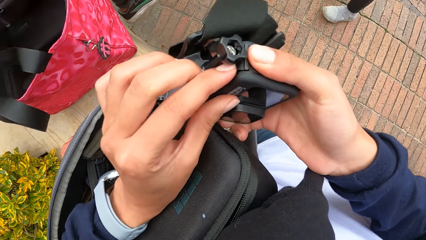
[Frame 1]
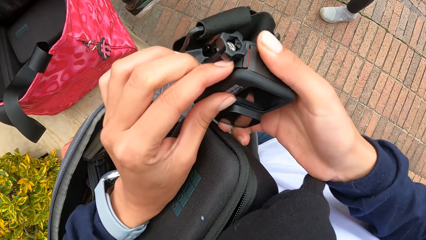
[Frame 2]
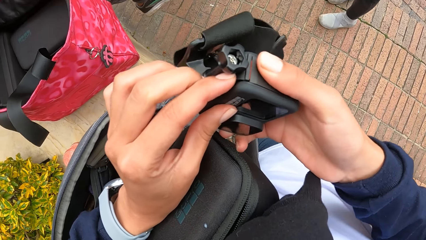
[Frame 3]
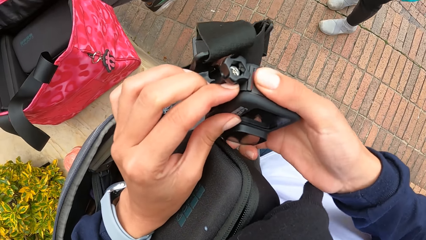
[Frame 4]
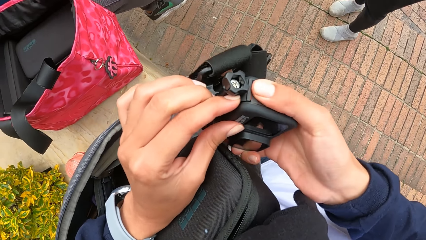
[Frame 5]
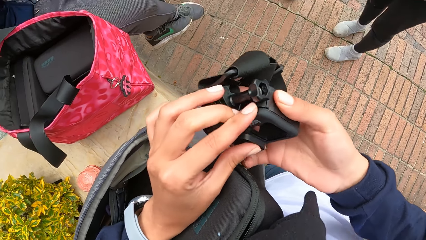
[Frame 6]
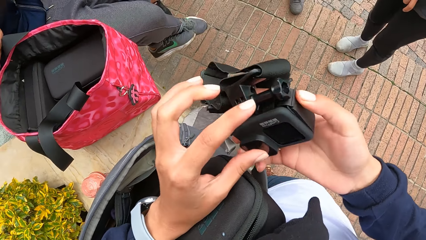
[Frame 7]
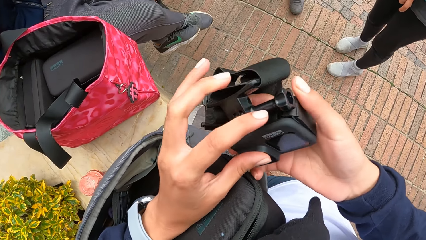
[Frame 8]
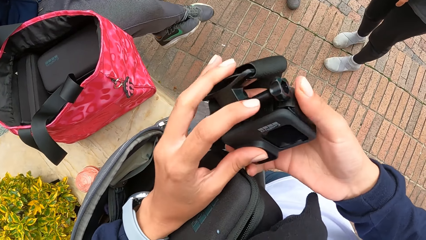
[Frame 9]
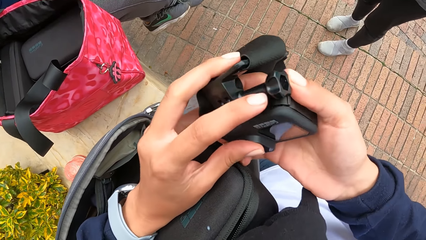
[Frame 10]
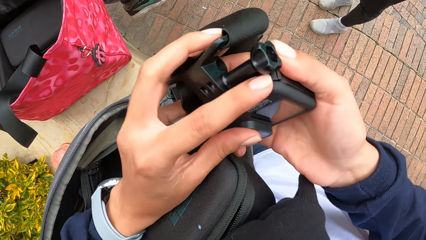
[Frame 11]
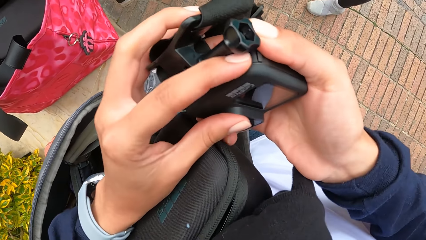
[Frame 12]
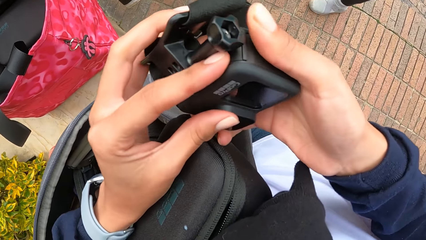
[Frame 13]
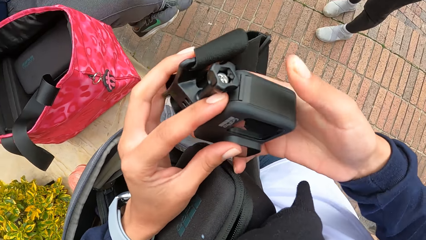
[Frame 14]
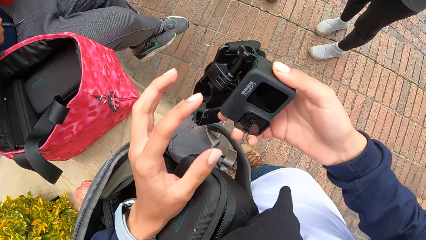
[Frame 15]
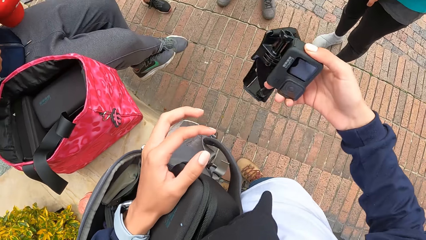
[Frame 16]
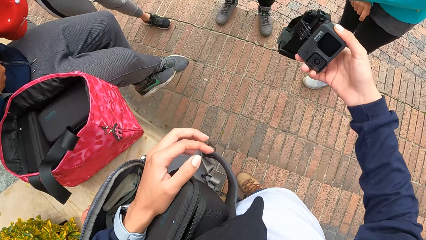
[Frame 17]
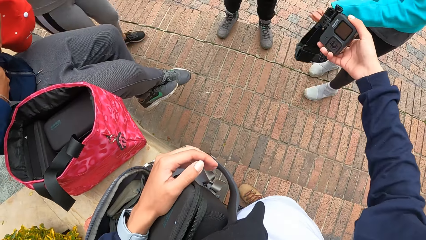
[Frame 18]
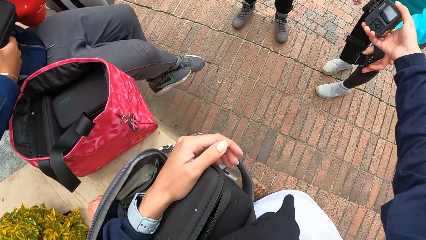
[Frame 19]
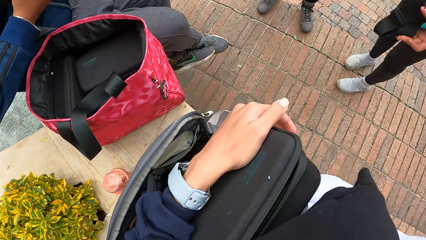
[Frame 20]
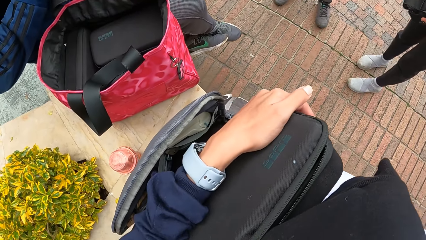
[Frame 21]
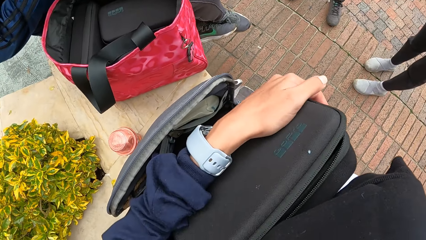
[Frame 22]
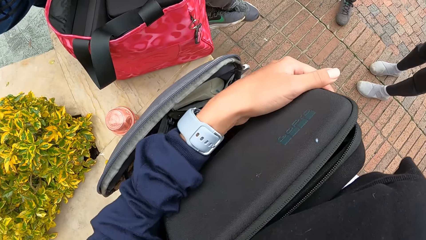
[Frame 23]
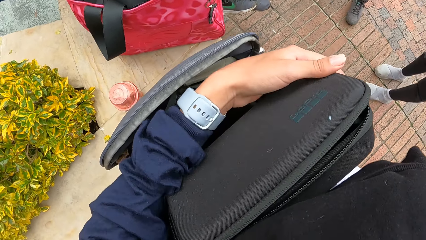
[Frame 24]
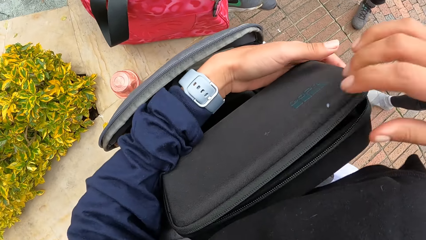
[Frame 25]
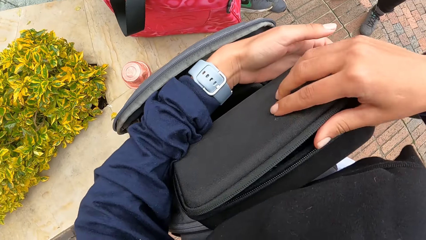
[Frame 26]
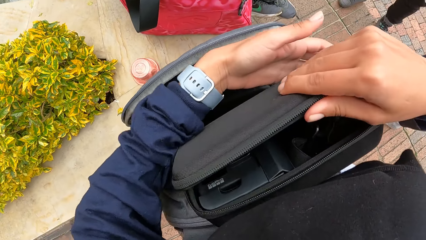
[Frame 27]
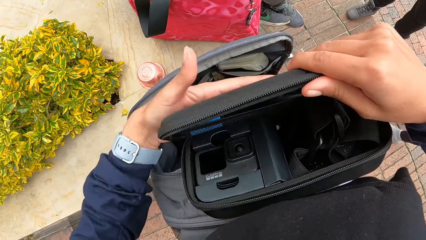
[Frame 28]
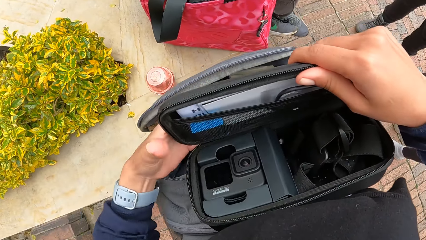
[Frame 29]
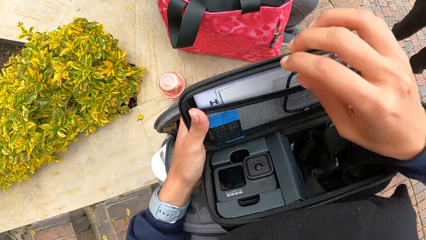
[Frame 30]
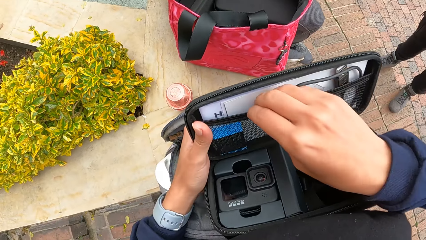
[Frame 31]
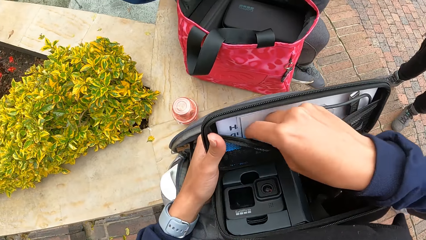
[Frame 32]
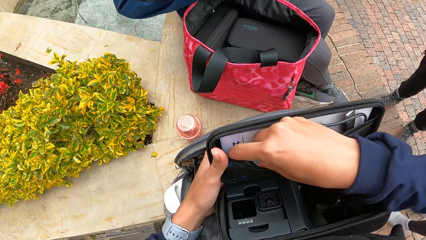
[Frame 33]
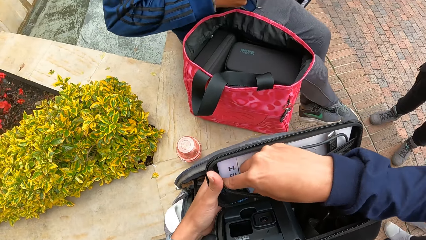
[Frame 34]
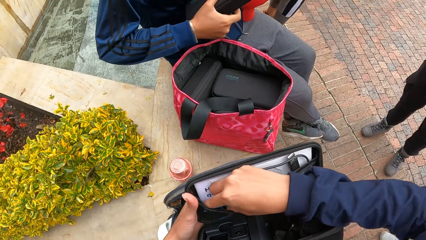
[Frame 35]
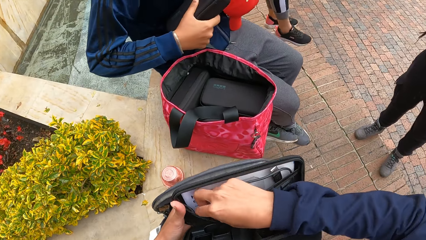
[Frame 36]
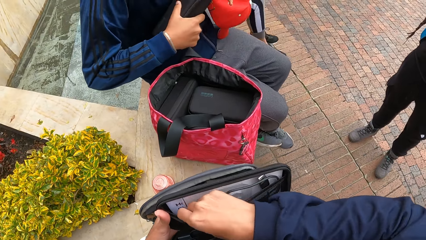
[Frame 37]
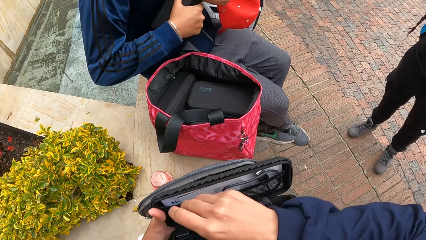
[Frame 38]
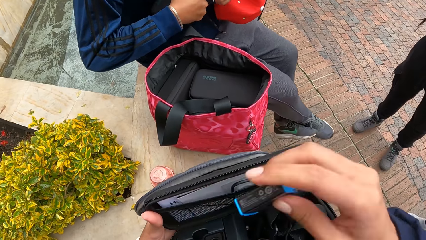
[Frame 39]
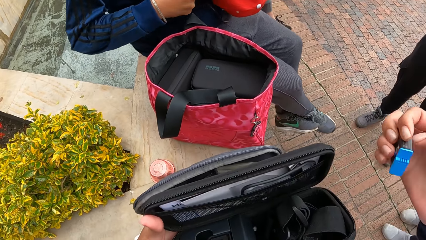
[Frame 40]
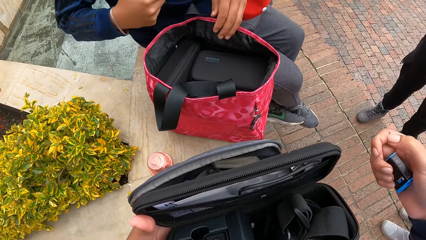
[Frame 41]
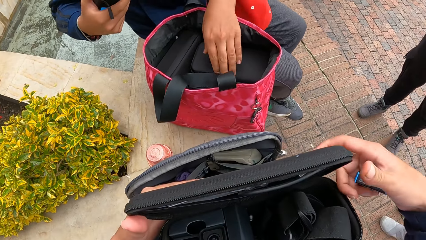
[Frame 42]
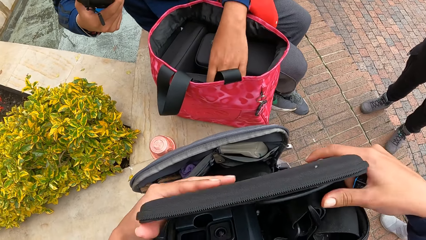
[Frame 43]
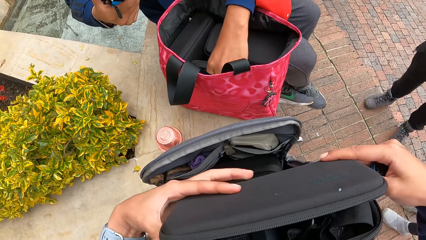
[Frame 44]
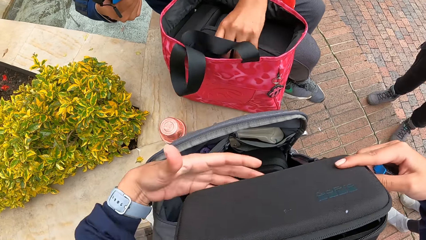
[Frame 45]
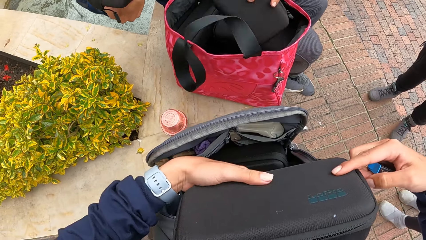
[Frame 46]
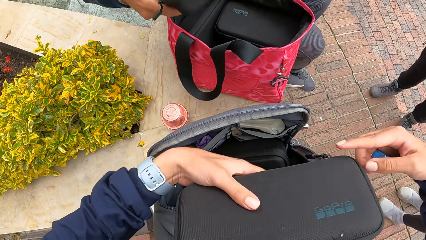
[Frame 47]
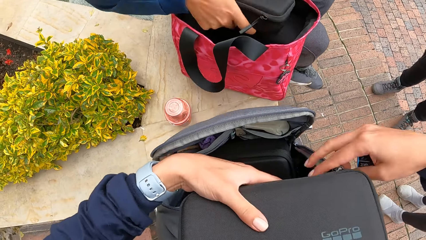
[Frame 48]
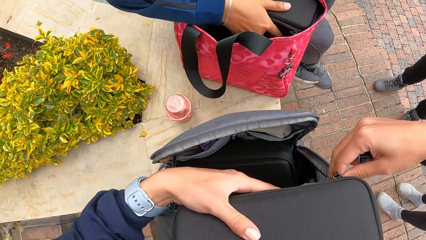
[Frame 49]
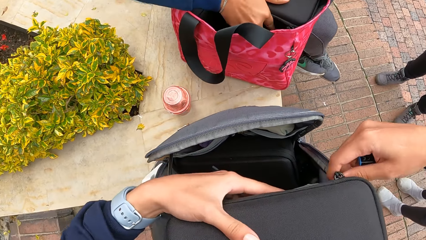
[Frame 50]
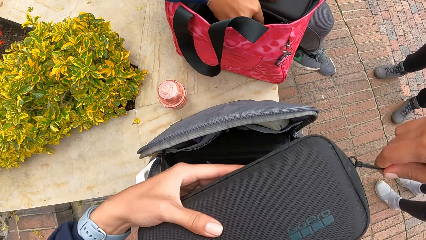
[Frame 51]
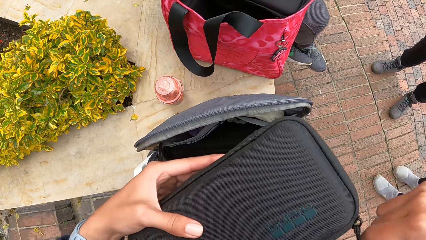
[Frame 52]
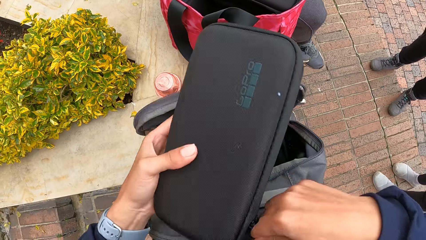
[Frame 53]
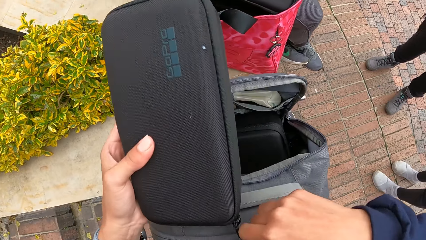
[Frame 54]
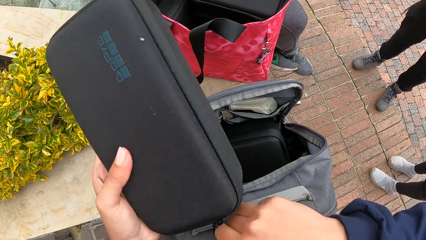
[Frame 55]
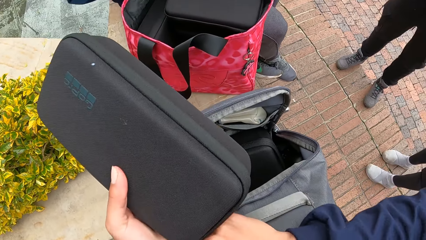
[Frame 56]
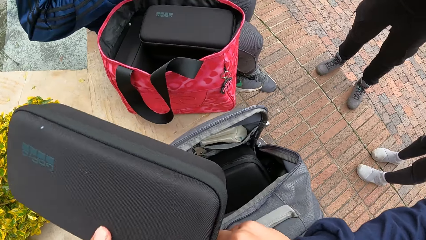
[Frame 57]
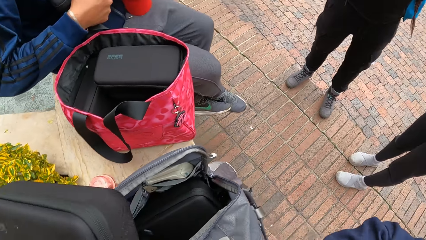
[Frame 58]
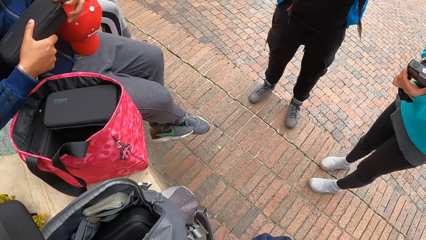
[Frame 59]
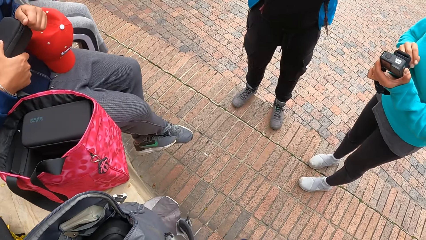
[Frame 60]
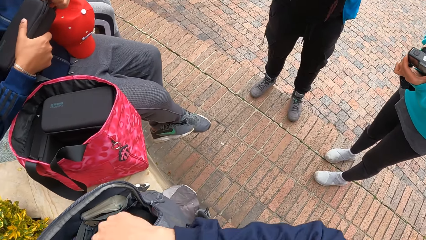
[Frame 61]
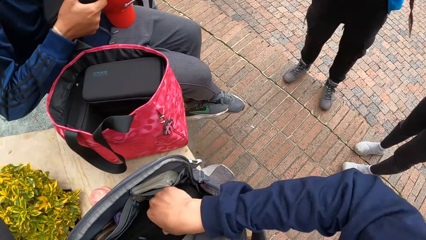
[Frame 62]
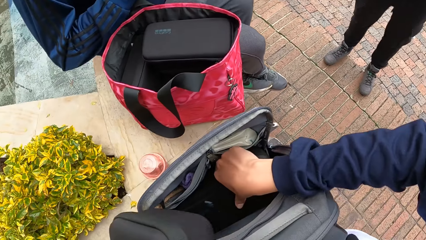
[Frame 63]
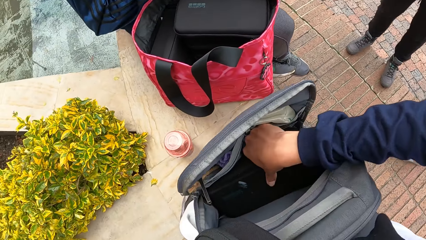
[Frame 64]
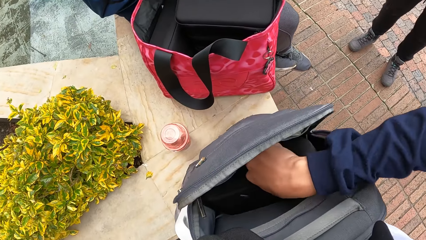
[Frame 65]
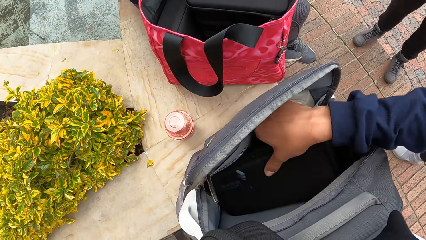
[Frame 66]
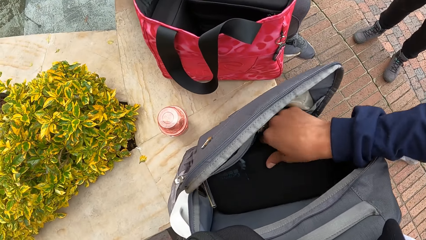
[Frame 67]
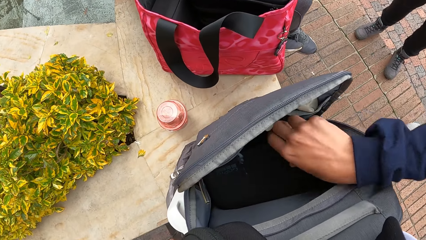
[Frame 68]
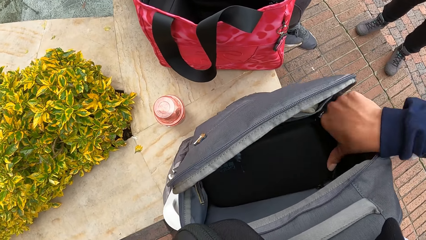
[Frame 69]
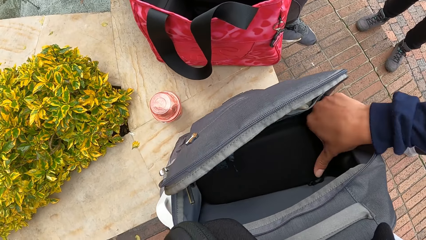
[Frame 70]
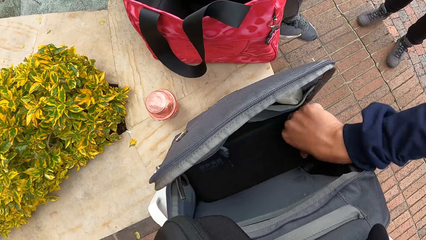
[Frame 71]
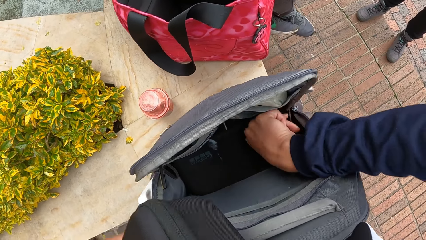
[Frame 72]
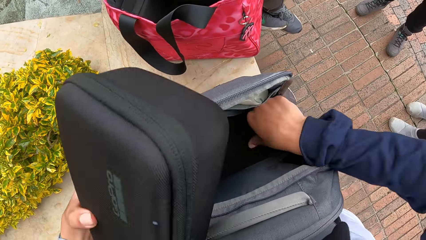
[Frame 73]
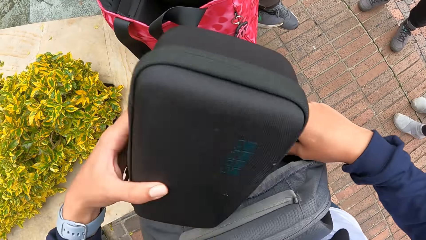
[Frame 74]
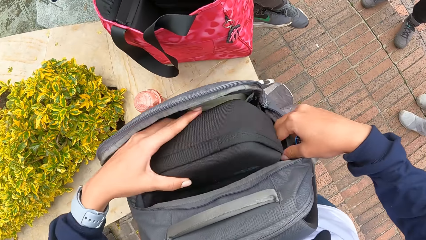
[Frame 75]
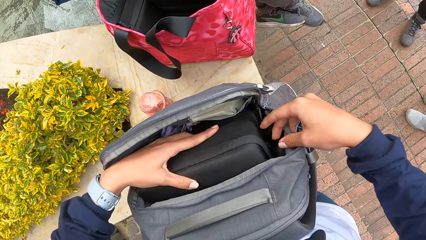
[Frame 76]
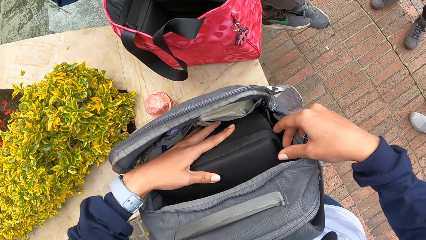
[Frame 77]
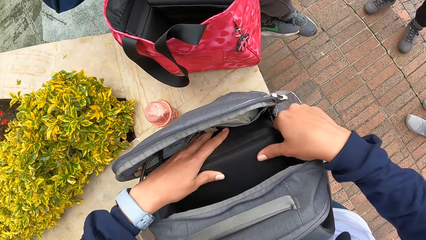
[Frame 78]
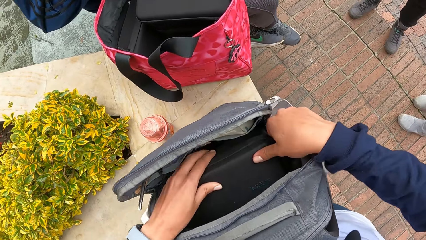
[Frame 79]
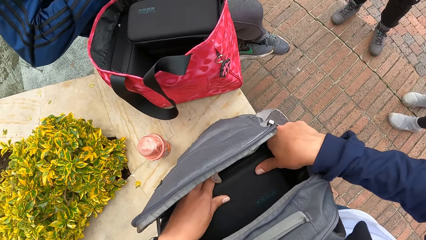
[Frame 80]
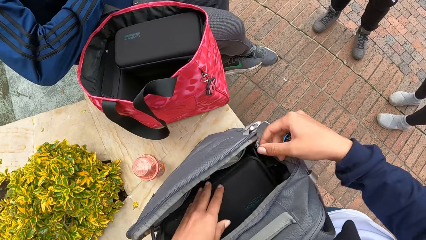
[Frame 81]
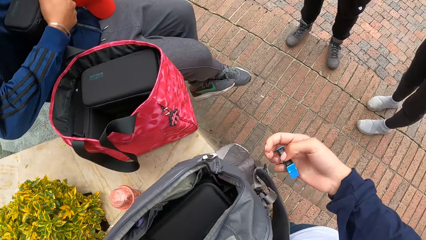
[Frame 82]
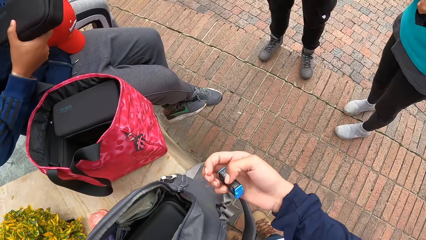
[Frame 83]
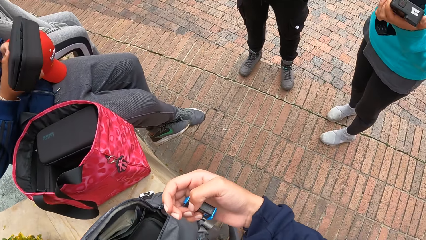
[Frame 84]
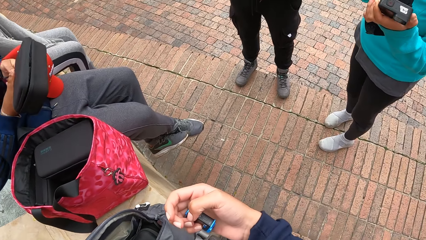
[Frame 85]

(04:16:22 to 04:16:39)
The camera wearer fixes the camera. A woman collects the camera from the camera wearer with her hands. The camera wearer opens the camera box with her right hand. She picks up a camera battery from the camera box with her right hand. She closes the camera box with her right hand. A man picks up a camera box from the carrier bag with his left hand. The man drops the camera box in his right hand in the carrier bag. The camera wearer zips the camera box in her left hand with her right hand. She drops the camera box in her left hand in the bag on the concrete slab.
